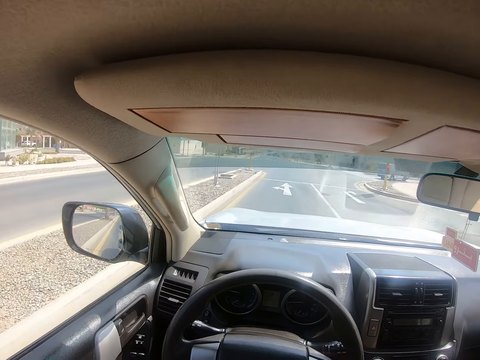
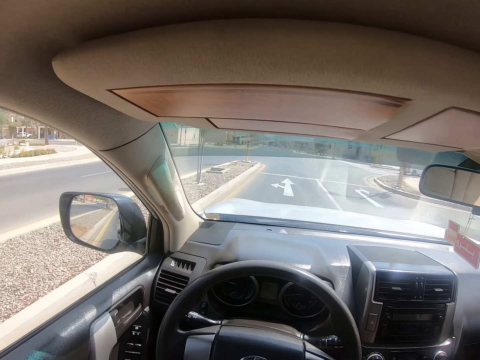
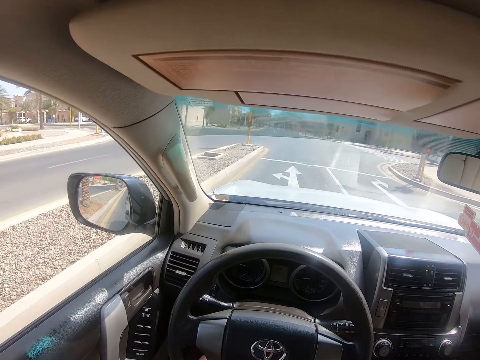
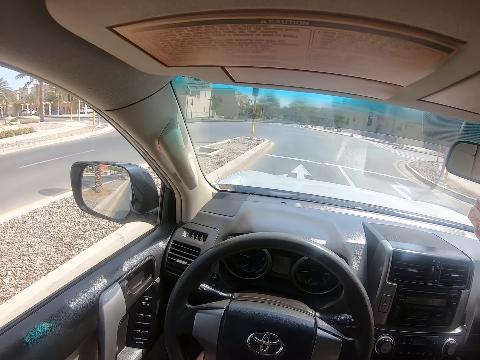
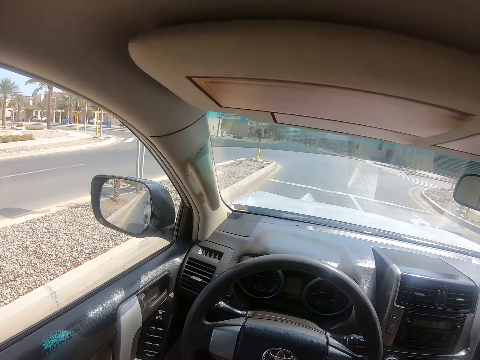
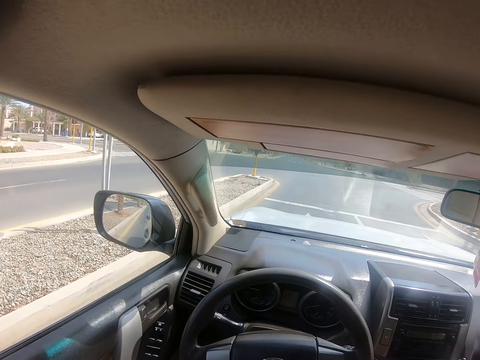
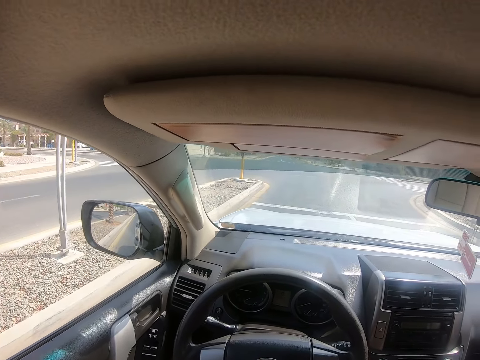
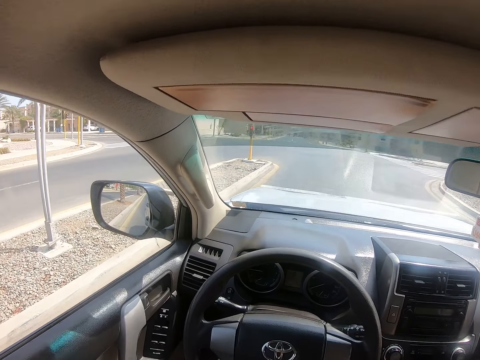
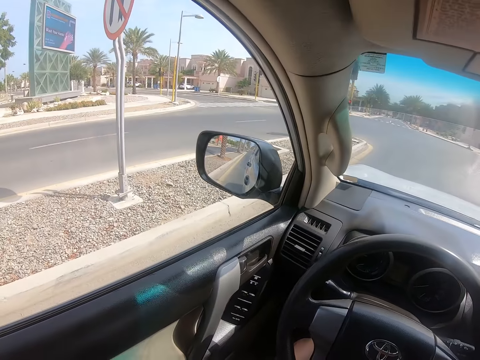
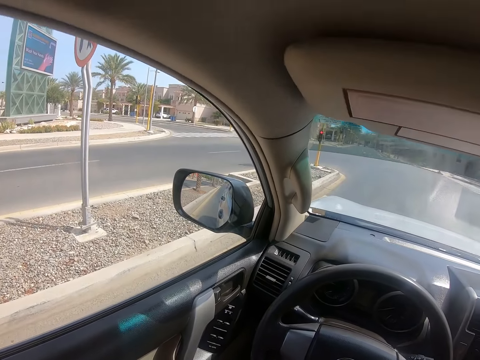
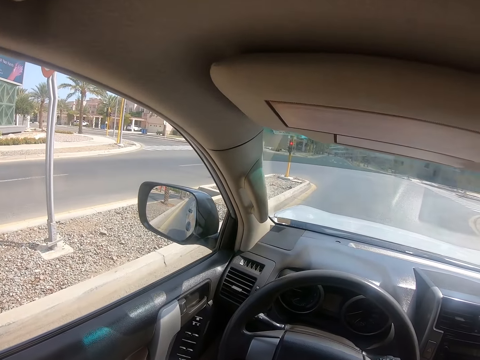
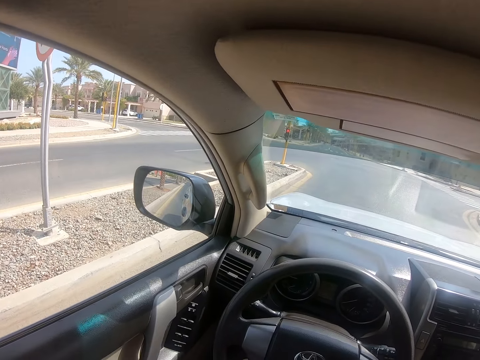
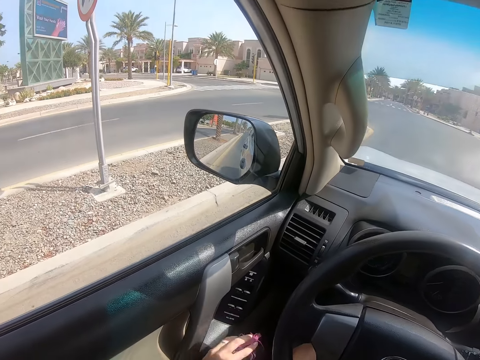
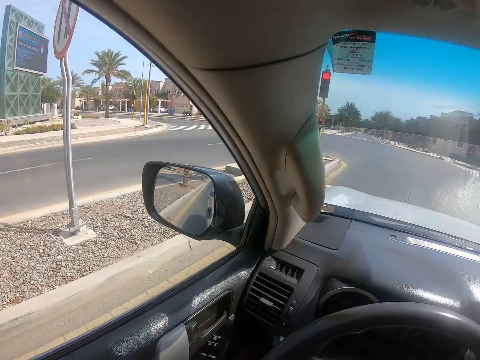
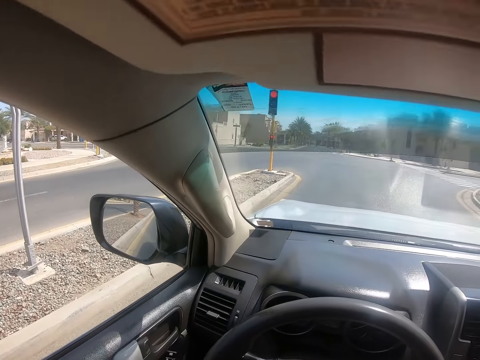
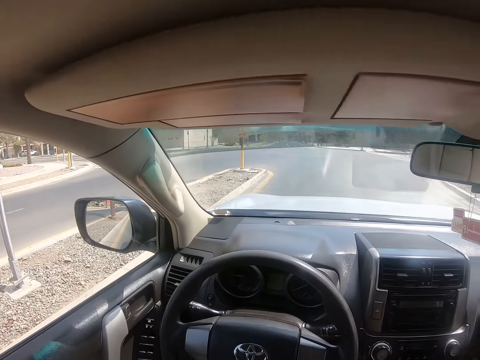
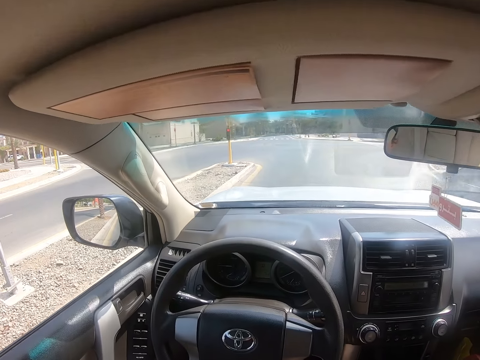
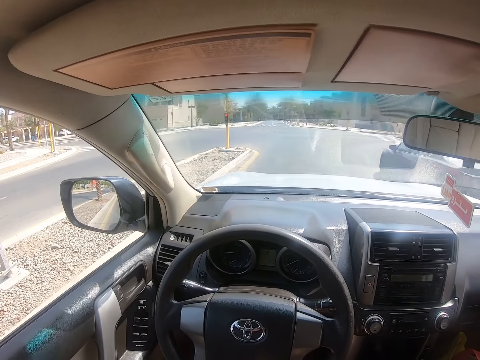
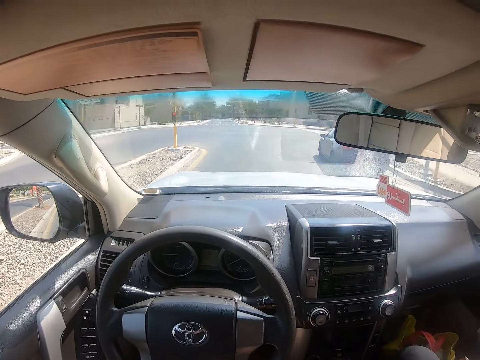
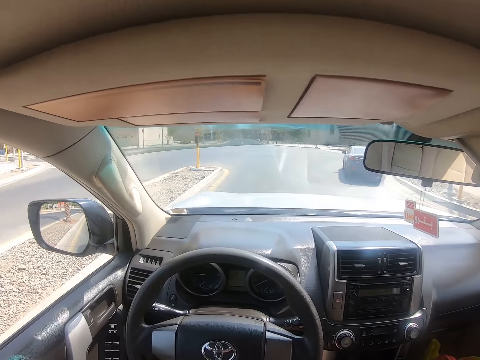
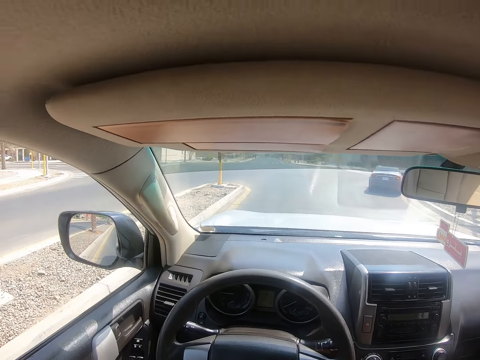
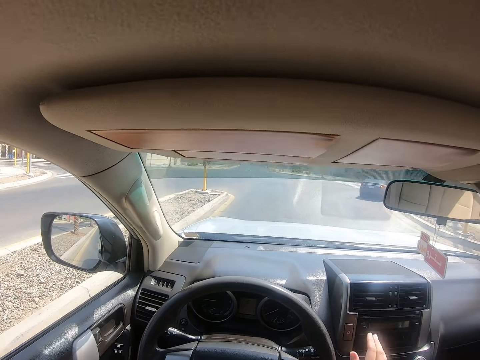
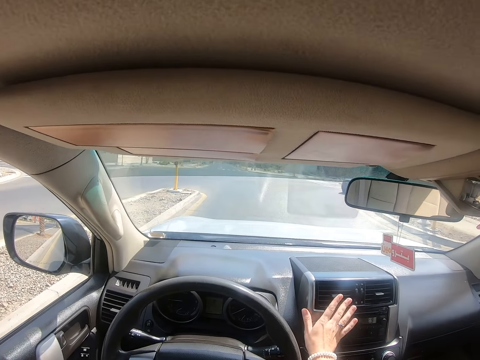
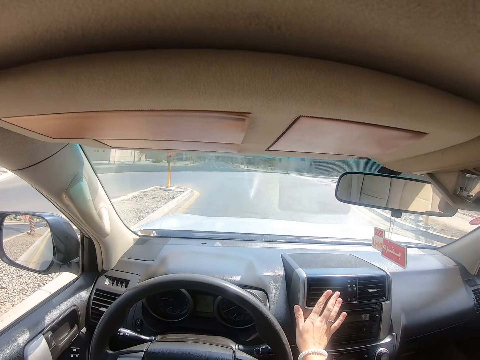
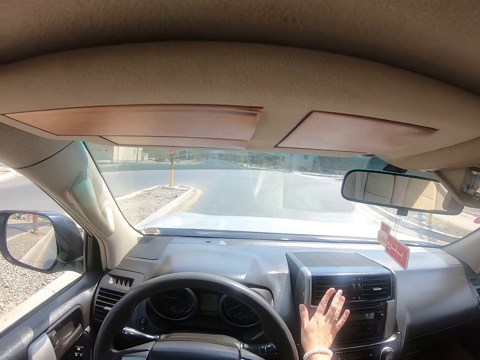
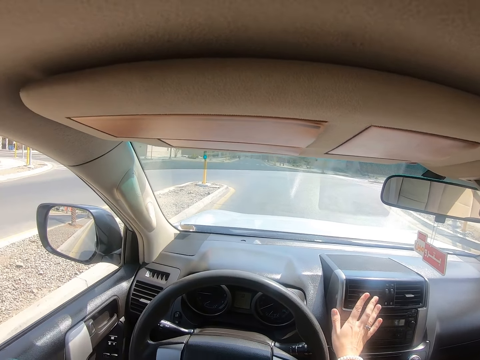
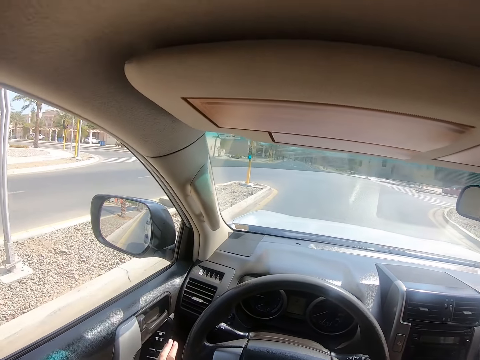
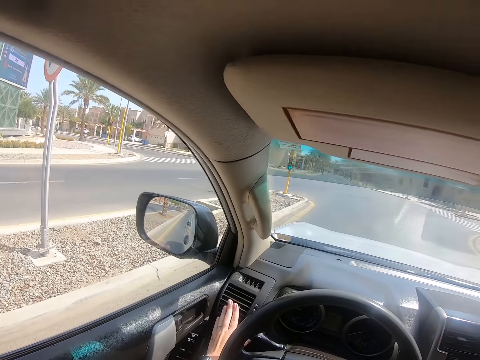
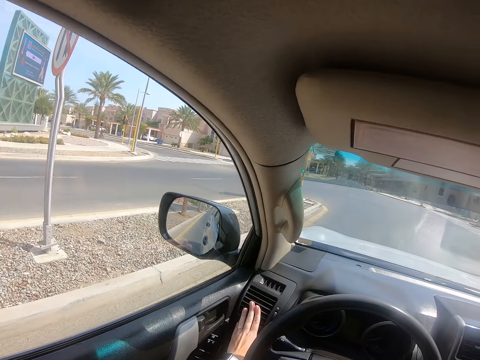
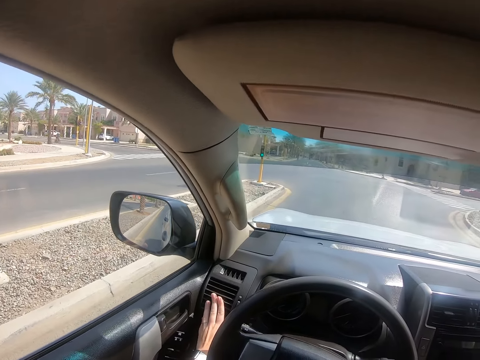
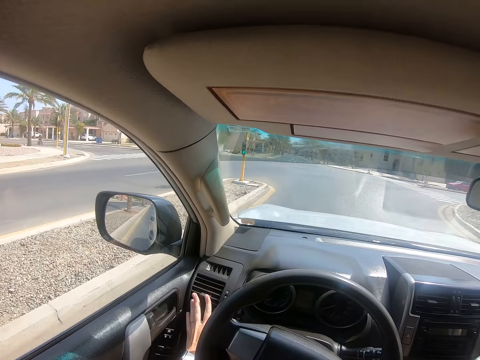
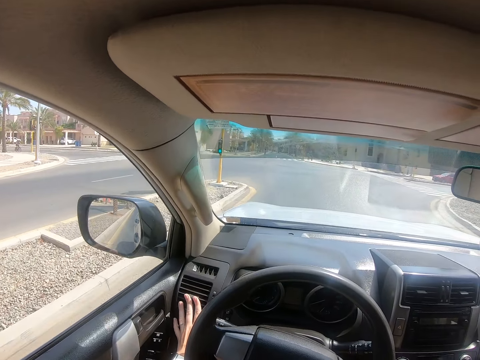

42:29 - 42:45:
The camera wearer stops at the sign post. They touch the radio. They adjust the ventilator and drive the car.
